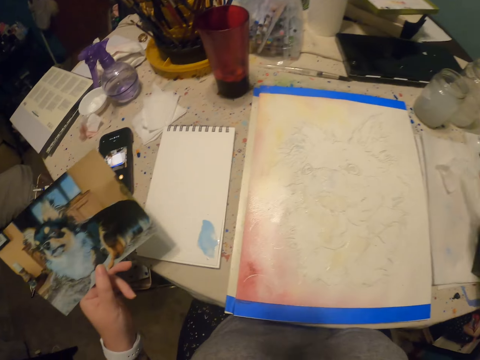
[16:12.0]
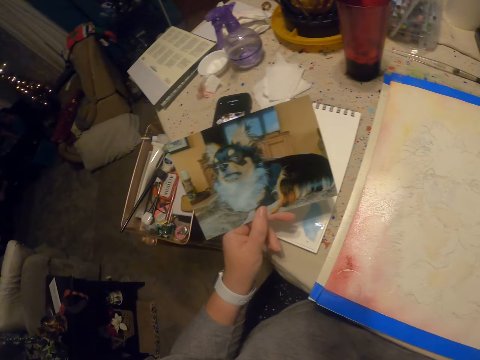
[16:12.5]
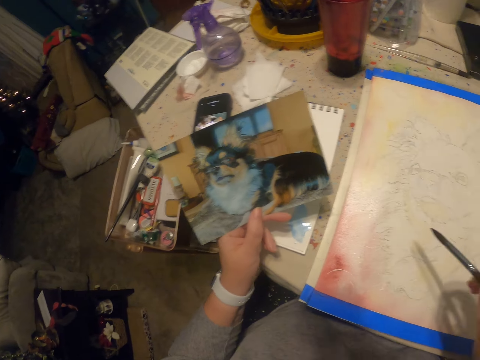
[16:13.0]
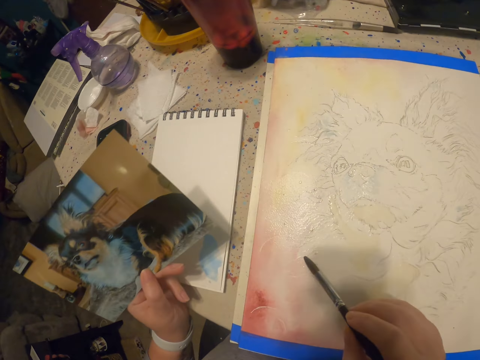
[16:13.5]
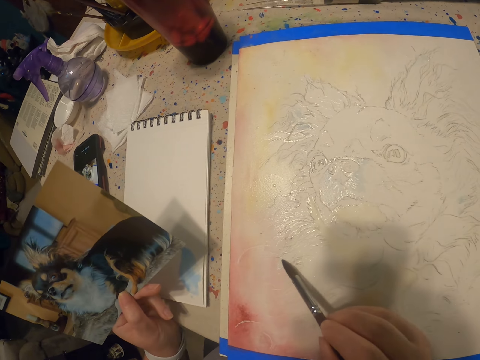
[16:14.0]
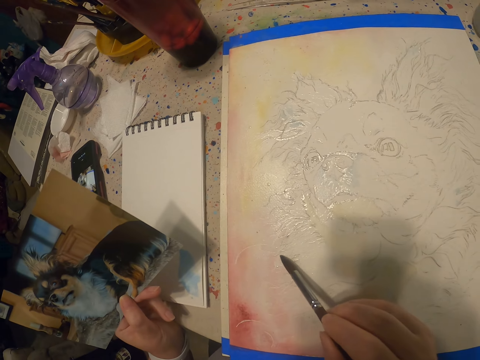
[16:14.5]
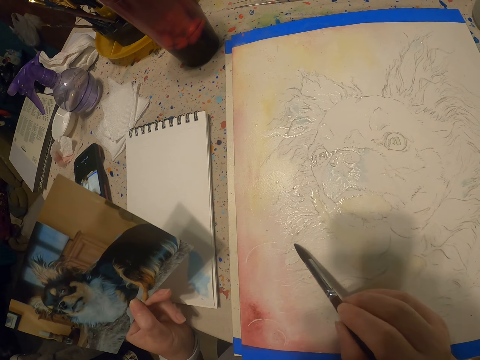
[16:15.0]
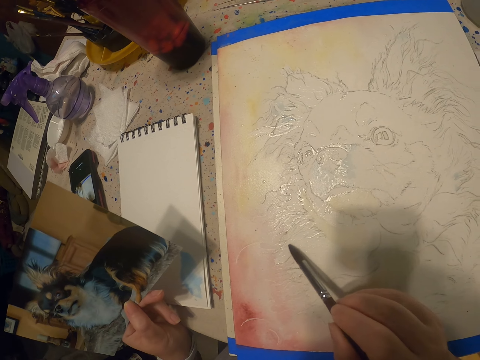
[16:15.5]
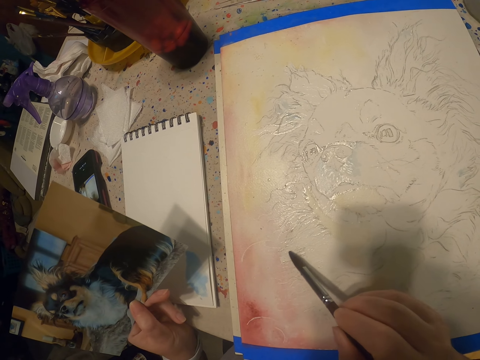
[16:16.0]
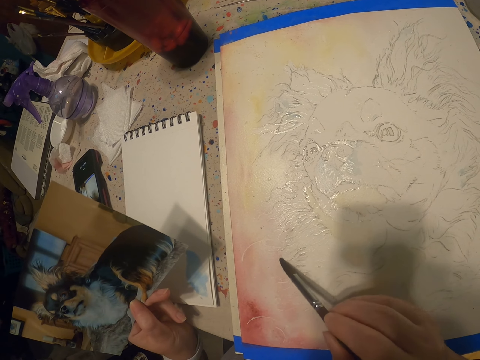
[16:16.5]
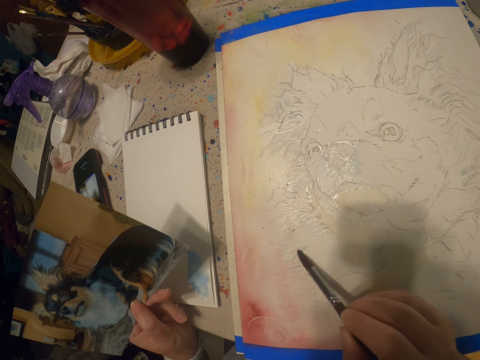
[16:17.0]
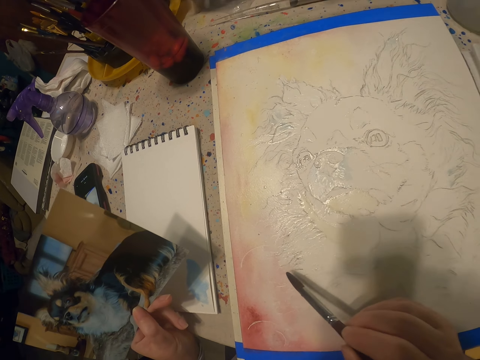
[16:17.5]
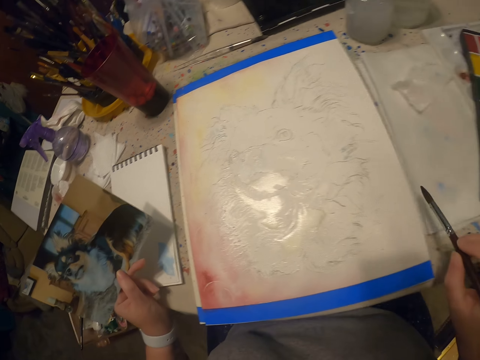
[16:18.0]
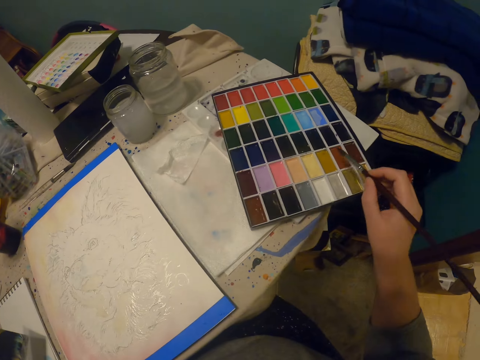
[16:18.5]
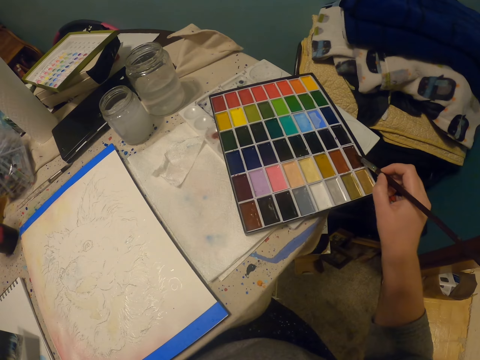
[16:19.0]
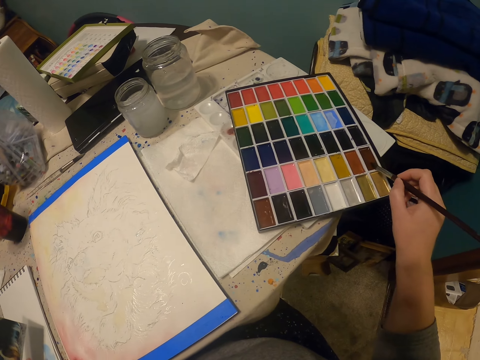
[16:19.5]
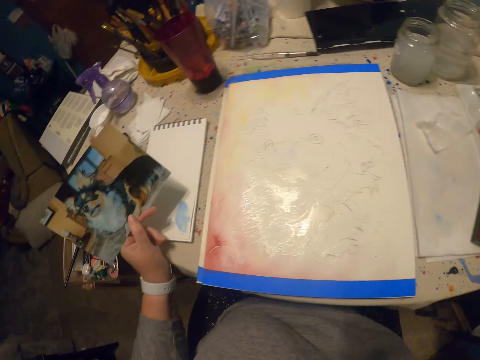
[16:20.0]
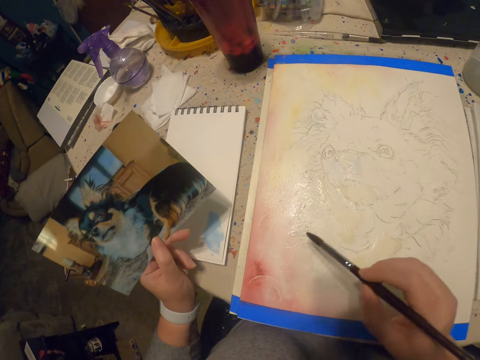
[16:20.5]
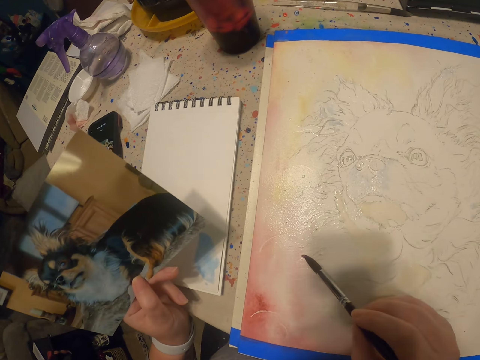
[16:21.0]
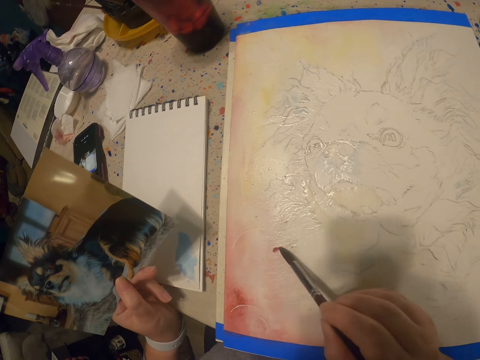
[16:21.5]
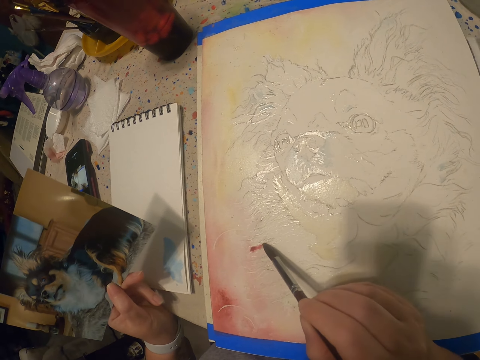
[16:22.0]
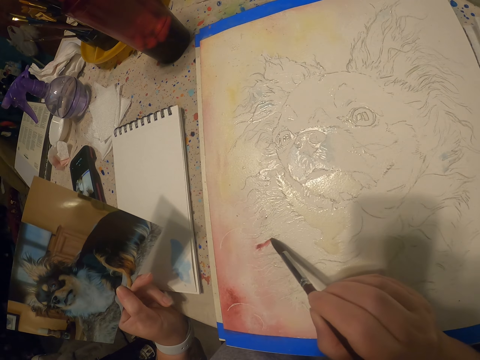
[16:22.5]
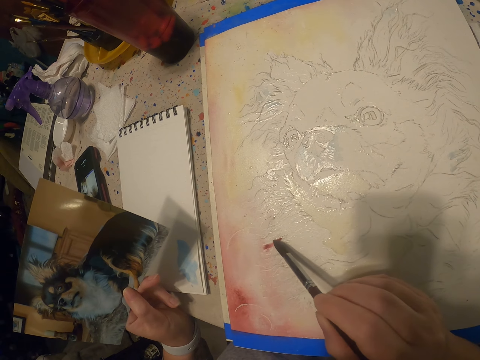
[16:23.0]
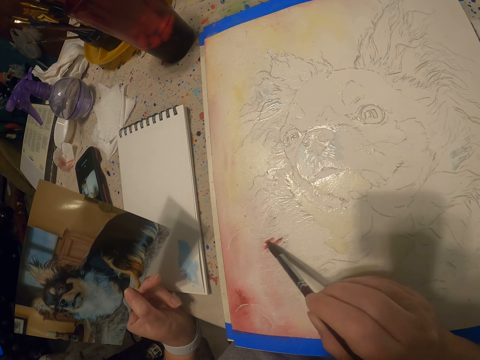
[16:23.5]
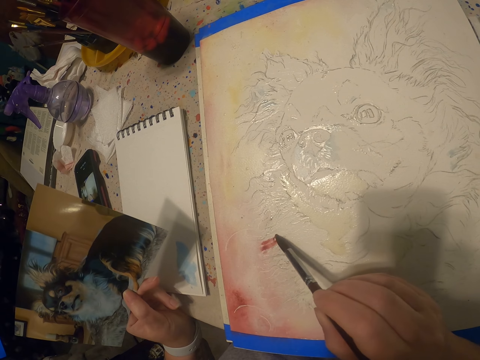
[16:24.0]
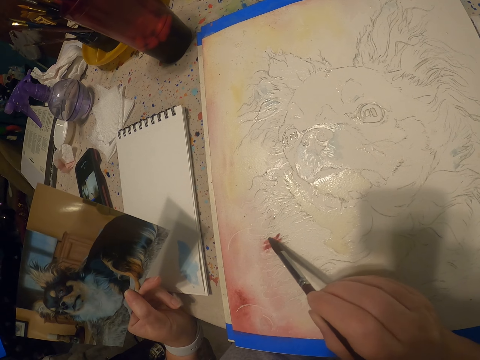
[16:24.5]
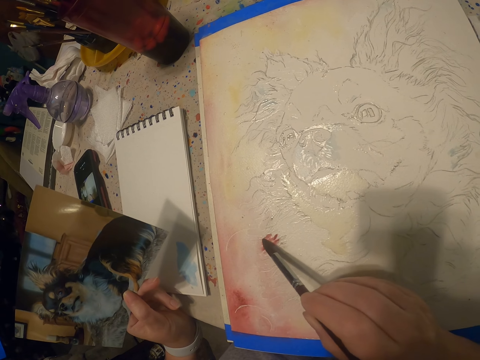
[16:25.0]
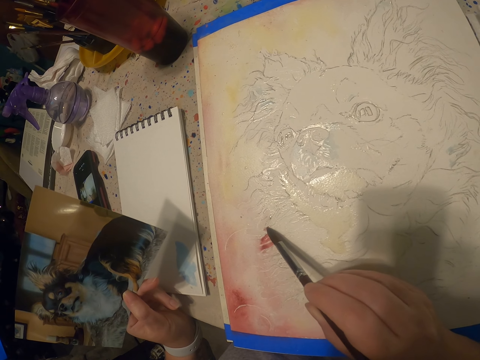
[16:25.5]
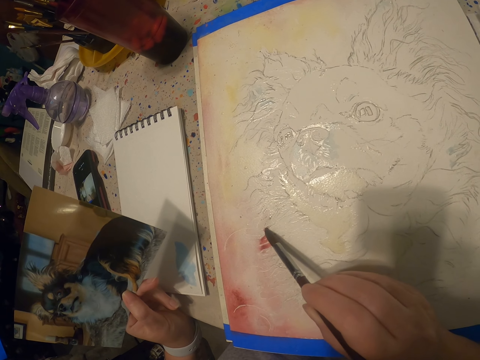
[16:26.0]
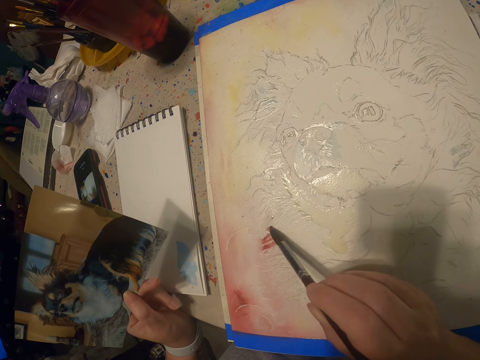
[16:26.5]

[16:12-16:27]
The camera wearer draws the dog on the book. They dip the brush in paint. They pick a color. They draw the dog on the book.

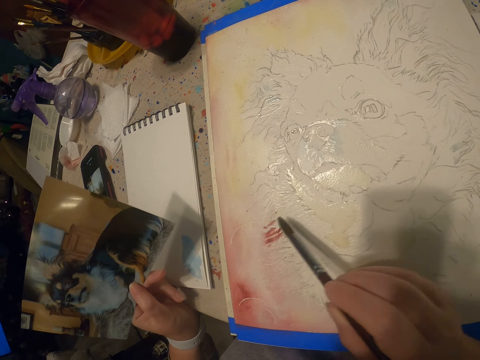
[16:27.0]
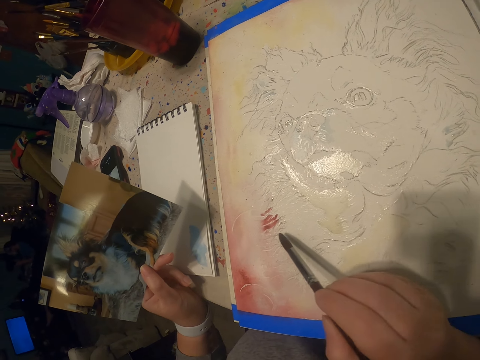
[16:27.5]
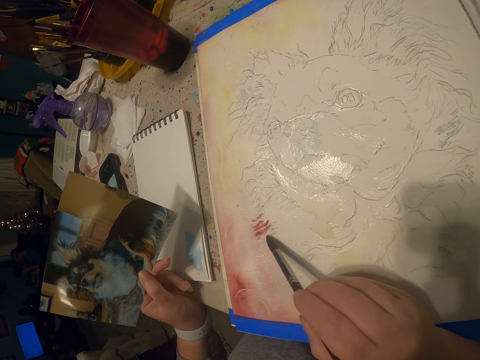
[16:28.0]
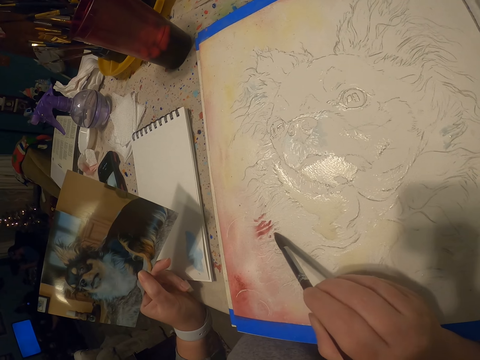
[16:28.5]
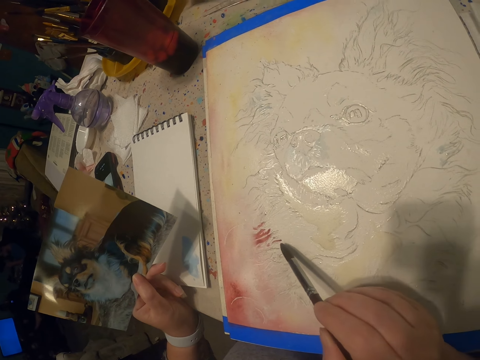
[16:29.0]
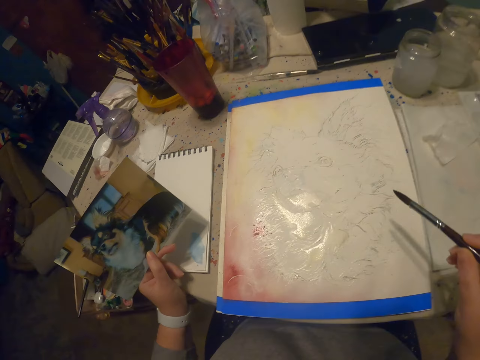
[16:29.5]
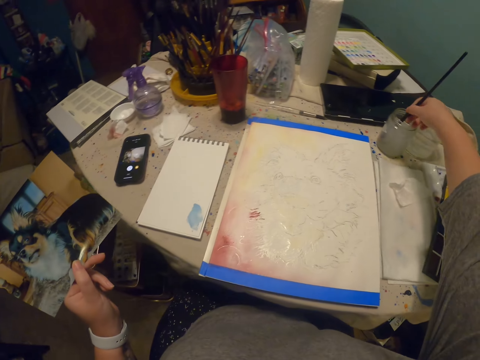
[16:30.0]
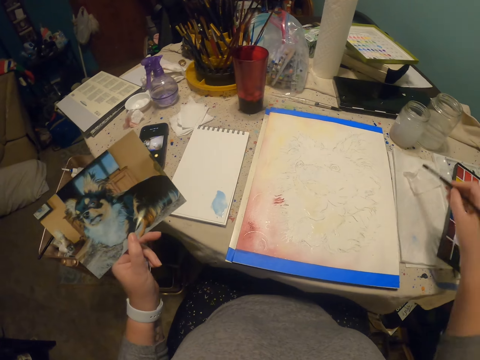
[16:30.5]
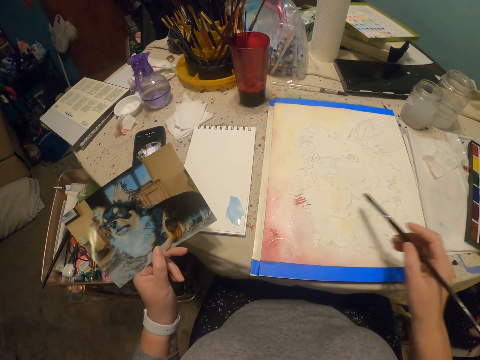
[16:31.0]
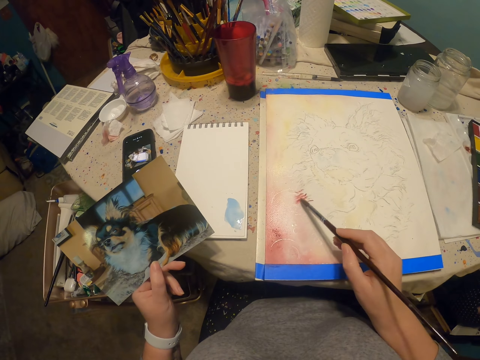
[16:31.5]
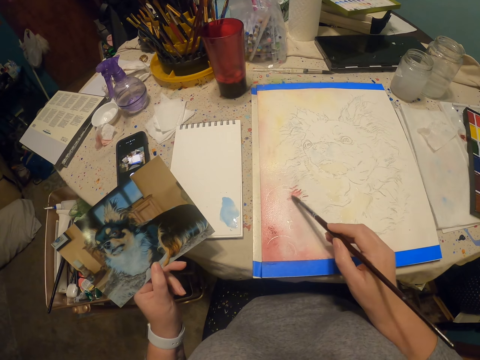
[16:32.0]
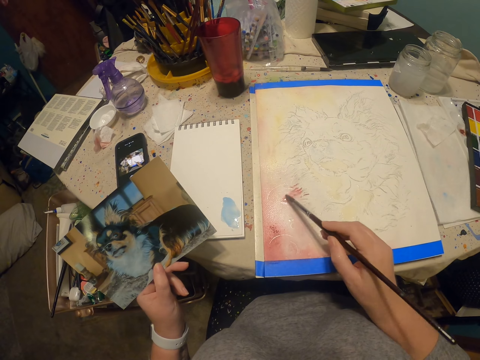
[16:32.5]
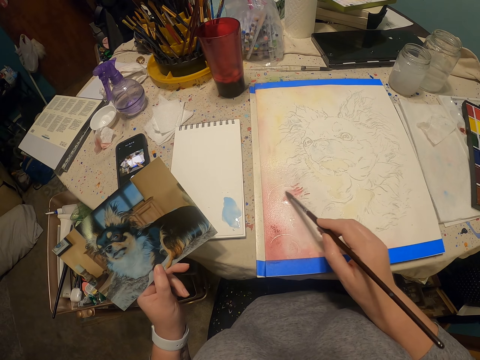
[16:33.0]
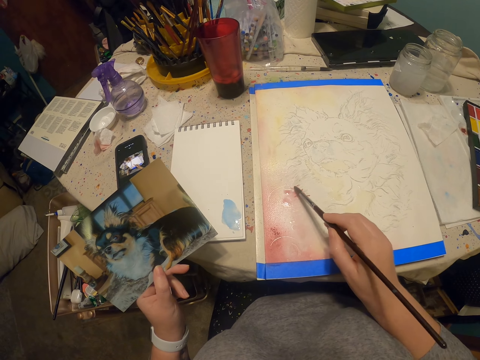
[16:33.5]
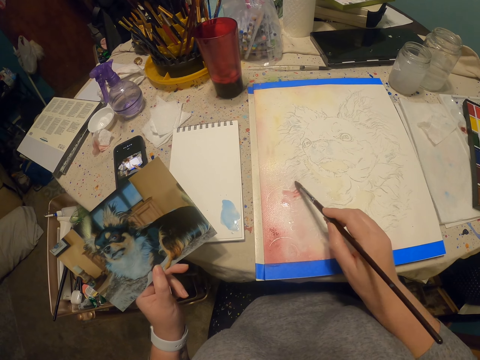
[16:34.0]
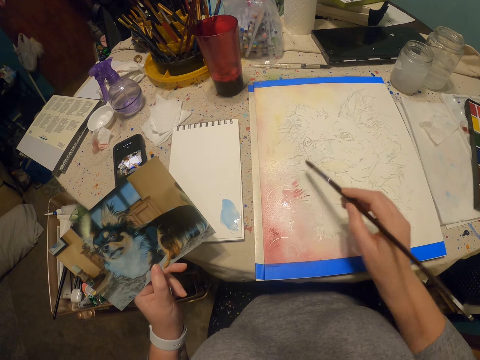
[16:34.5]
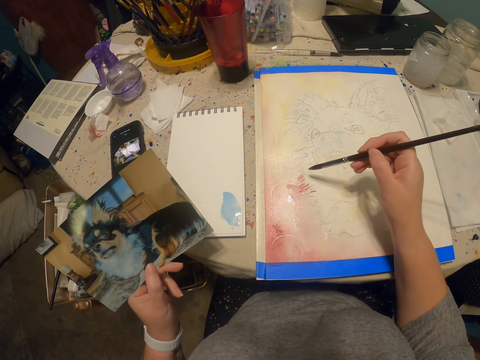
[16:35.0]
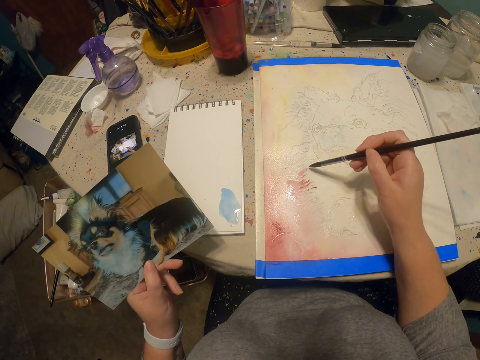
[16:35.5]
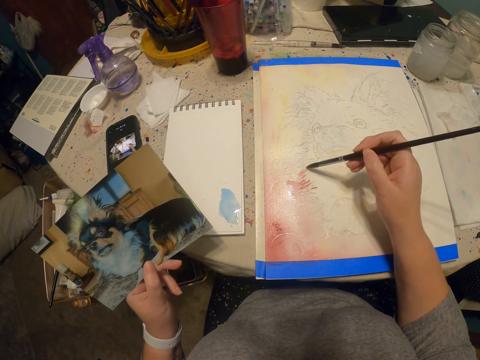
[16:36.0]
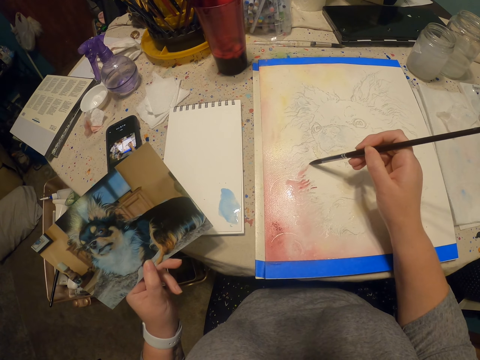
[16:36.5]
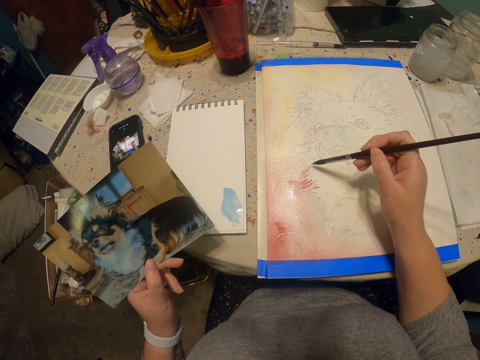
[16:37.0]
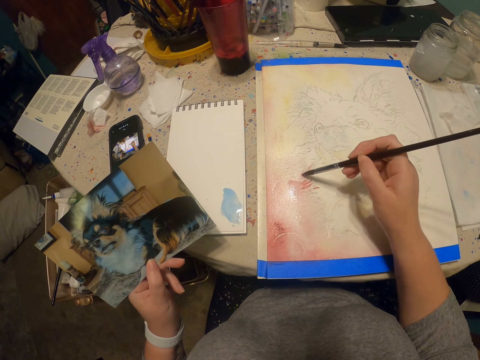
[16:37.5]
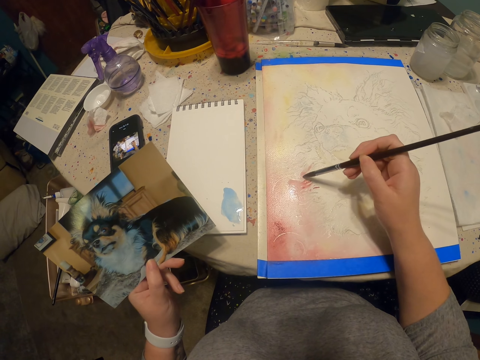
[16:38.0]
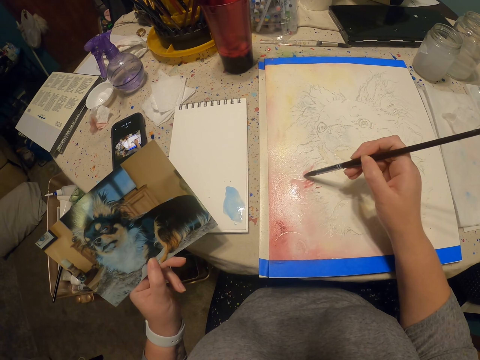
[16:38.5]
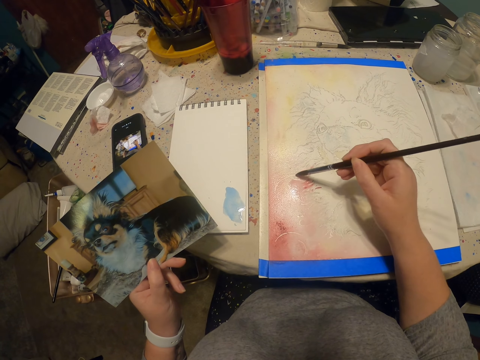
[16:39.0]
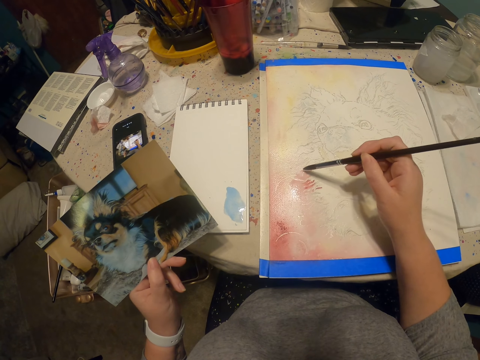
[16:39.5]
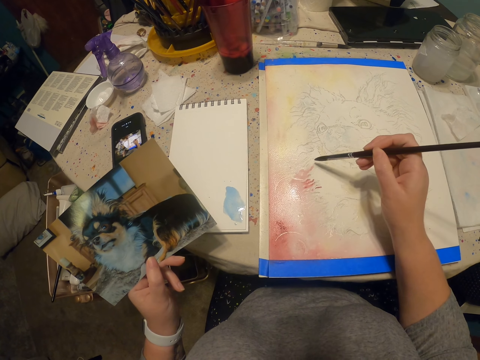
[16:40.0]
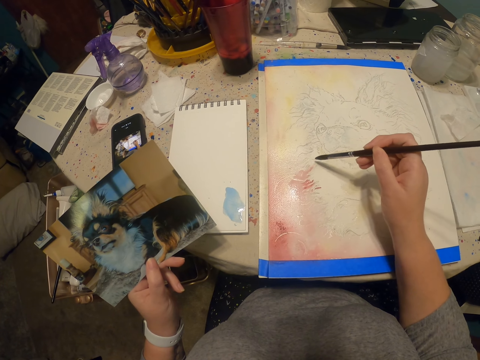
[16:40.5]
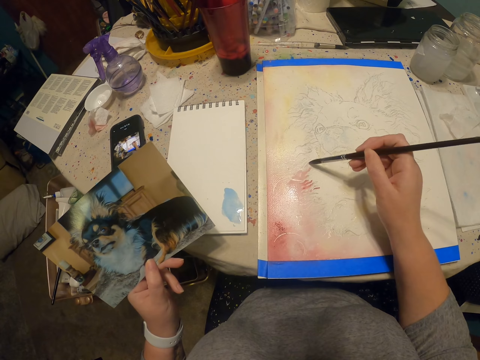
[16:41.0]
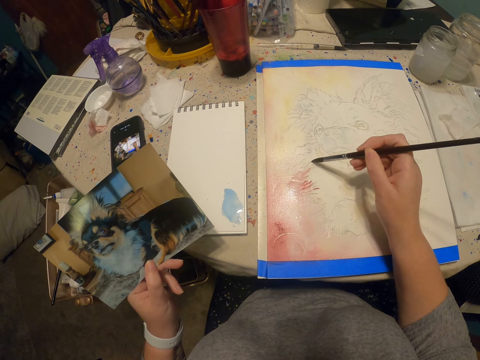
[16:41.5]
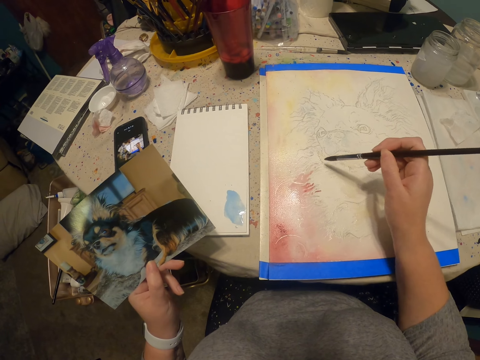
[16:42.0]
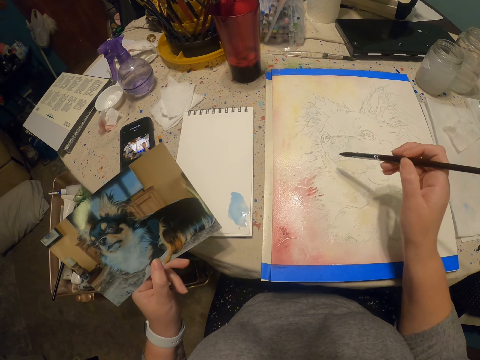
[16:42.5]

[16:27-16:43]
The camera wearer dips the brush in liquid. They wipe the liquid off the brush. They draw the dog.
